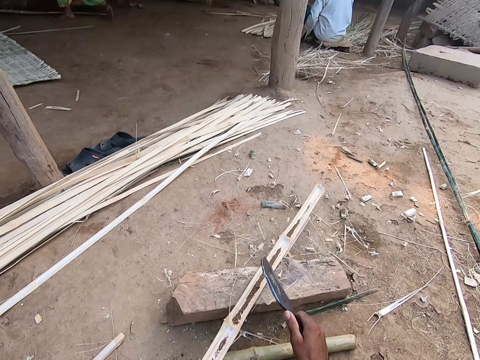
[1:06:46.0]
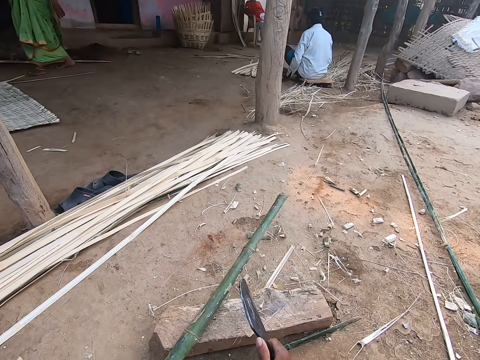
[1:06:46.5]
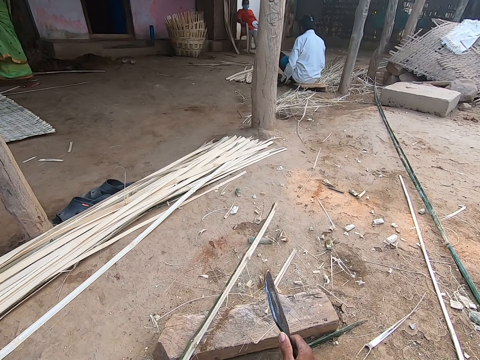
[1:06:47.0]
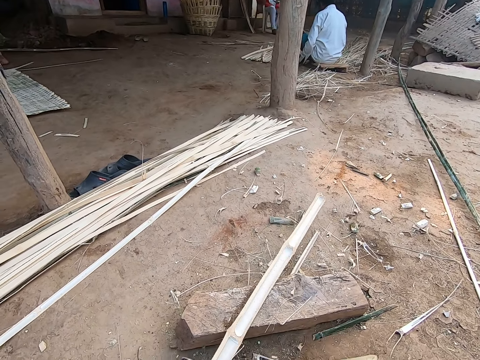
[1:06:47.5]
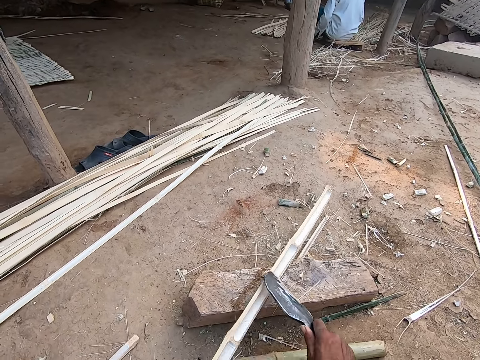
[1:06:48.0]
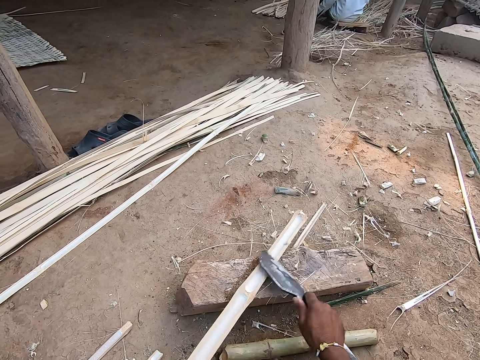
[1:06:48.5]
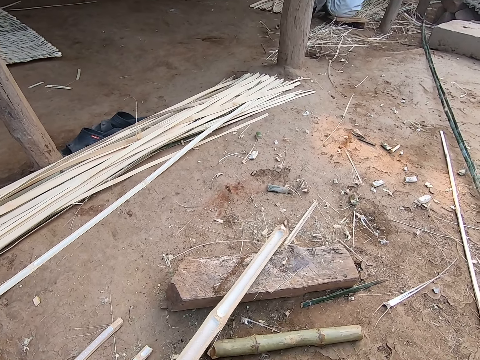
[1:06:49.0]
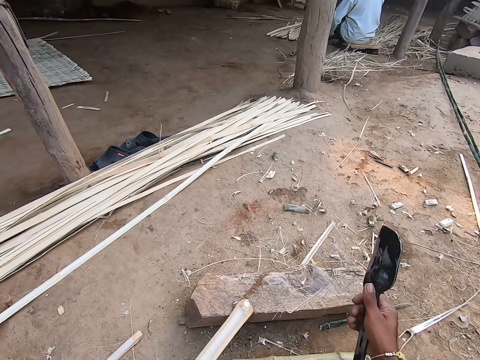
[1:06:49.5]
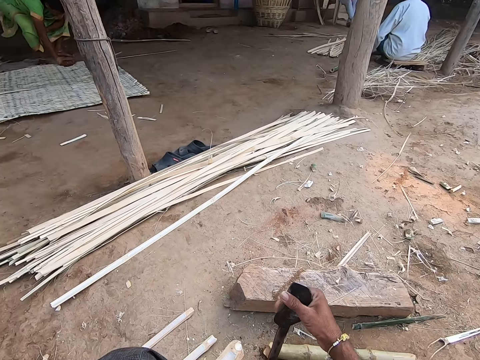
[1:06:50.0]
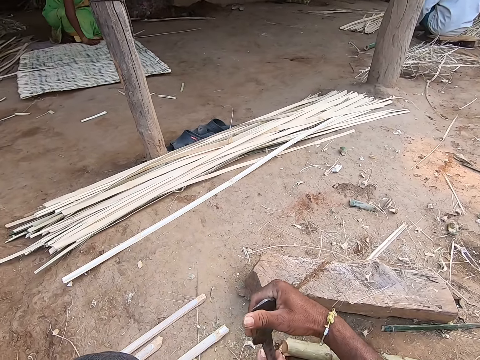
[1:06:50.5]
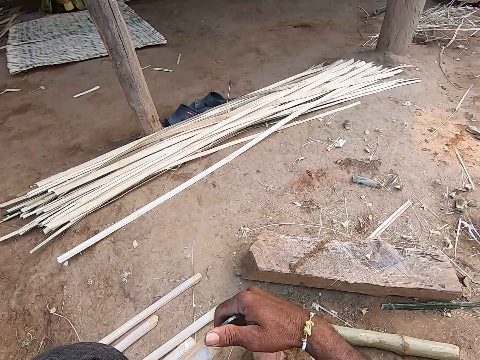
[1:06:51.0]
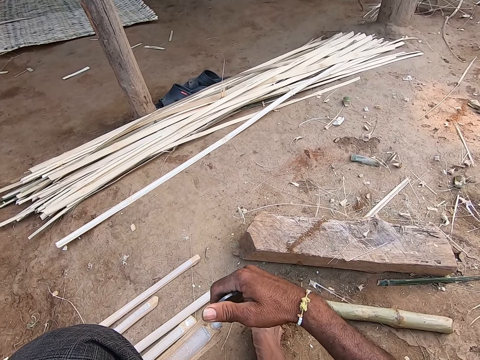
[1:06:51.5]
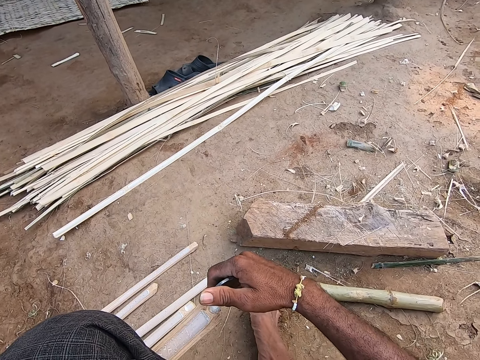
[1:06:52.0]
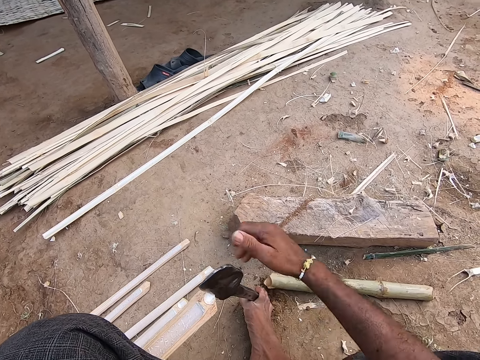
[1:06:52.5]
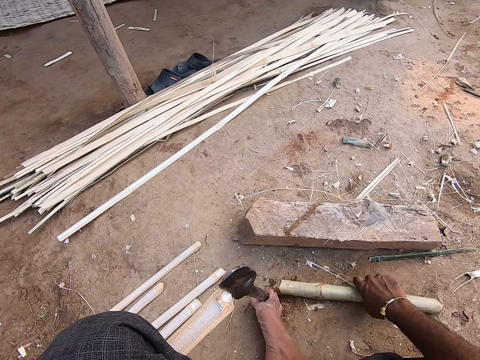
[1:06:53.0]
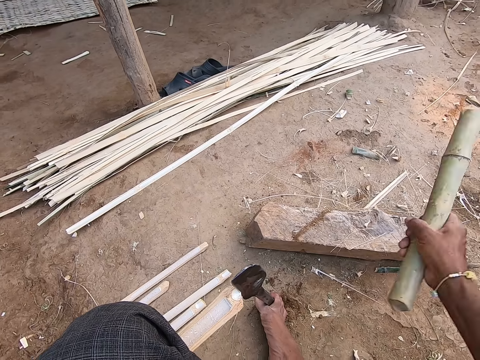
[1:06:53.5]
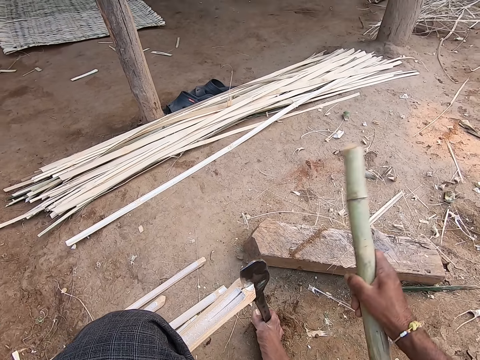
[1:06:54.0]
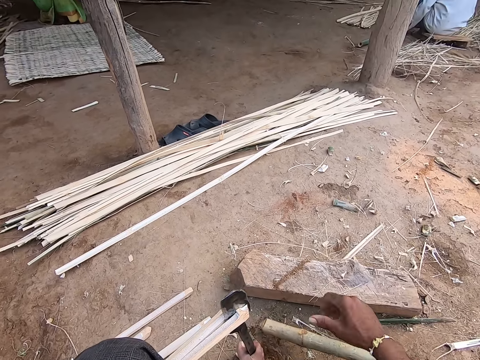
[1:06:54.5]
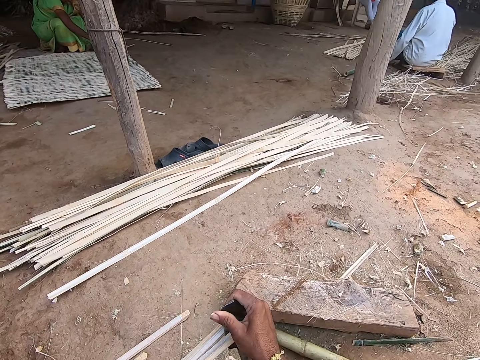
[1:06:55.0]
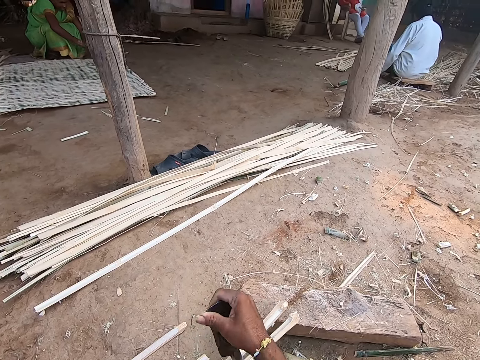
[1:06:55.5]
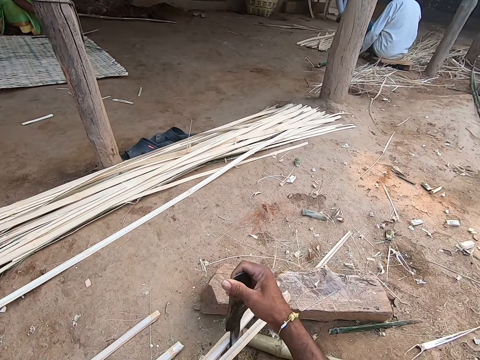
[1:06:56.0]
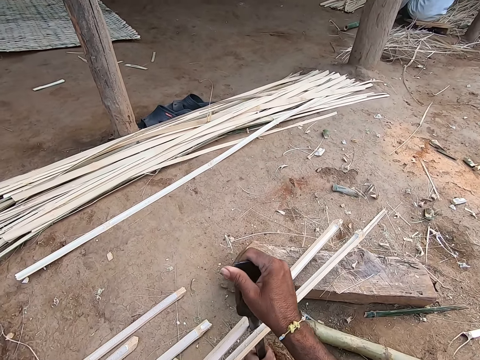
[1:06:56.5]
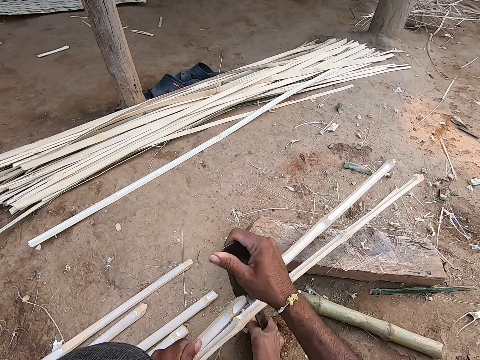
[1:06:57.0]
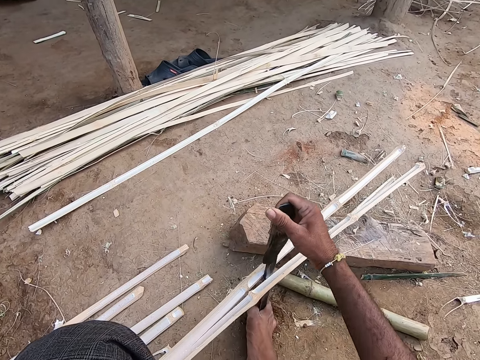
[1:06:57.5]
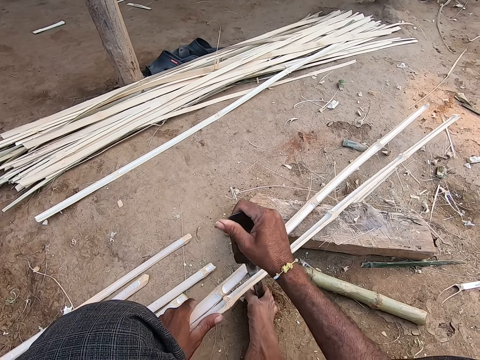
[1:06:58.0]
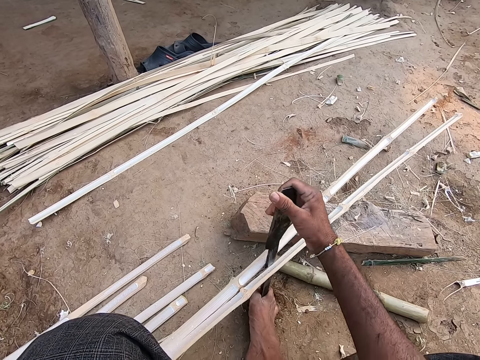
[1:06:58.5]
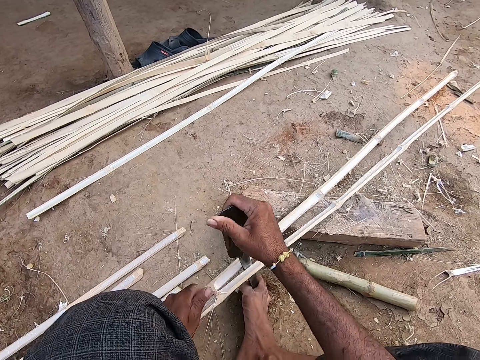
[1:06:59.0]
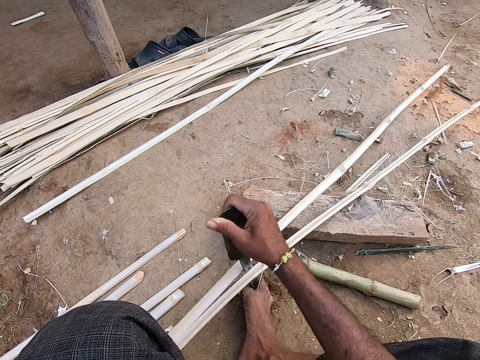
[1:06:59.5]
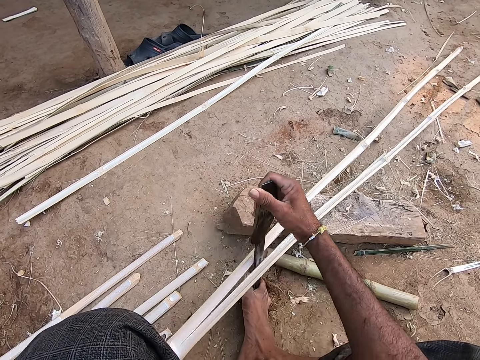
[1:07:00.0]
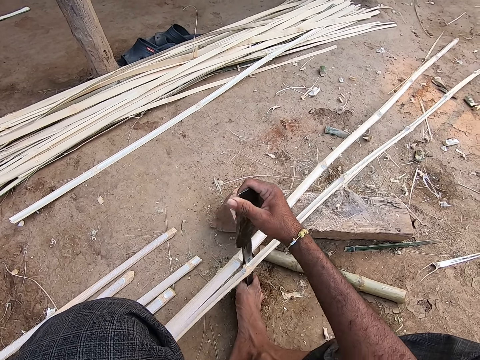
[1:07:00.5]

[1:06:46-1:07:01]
The camera wearer places the knife between his toes. He places the knife on the bamboo strip with his right hand. He hits the knife on the bamboo strip with his right hand. He picks the bamboo from the floor with his right hand. He hits the knife on the bamboo strip with the bamboo in his right hand. He drops the bamboo on the floor with his right hand. He splits the bamboo strip with the knife in his right hand.

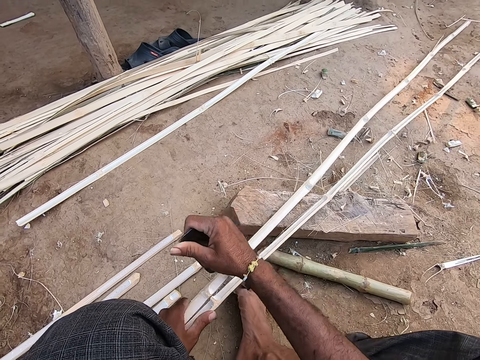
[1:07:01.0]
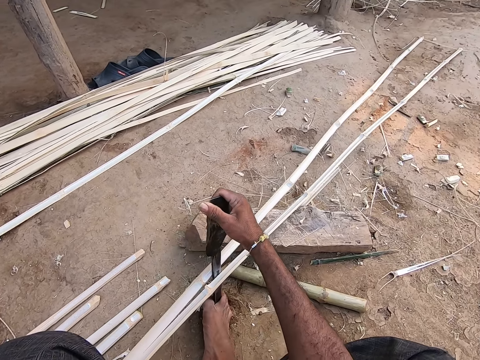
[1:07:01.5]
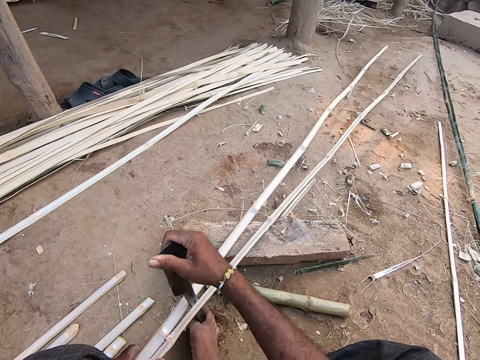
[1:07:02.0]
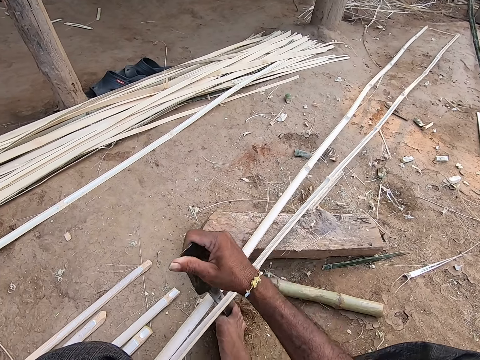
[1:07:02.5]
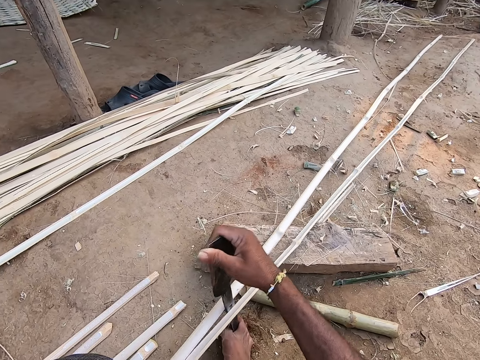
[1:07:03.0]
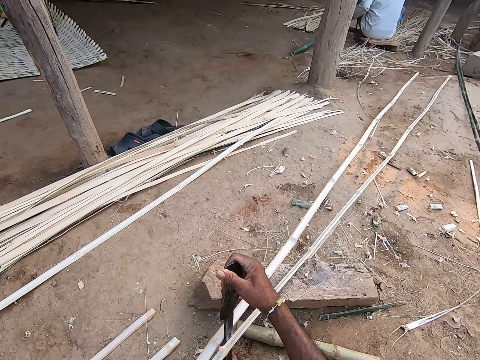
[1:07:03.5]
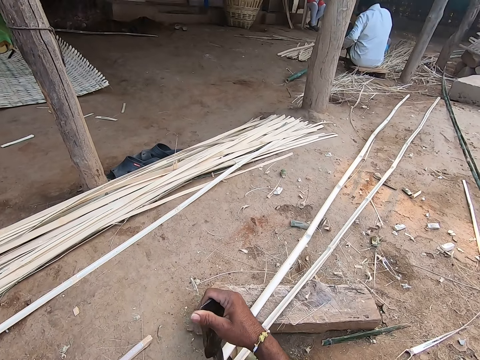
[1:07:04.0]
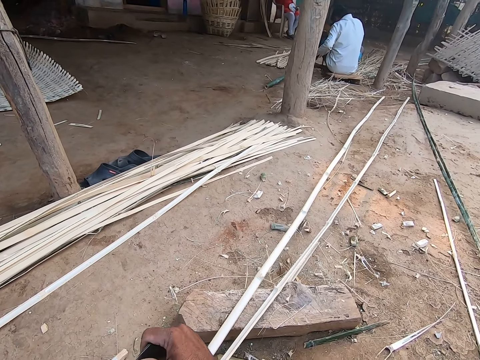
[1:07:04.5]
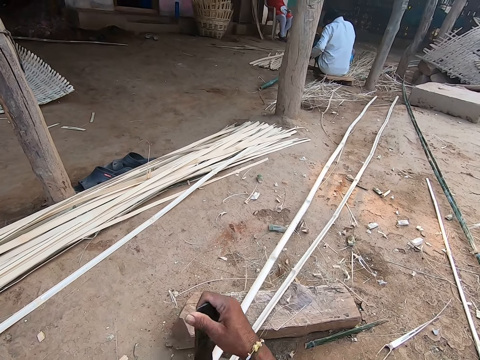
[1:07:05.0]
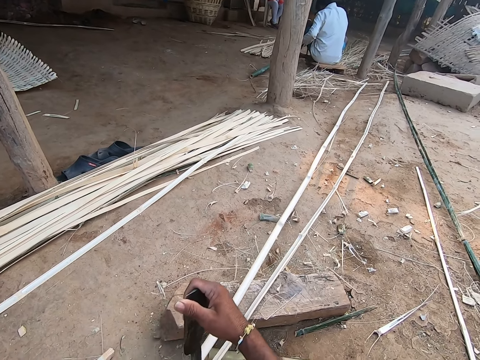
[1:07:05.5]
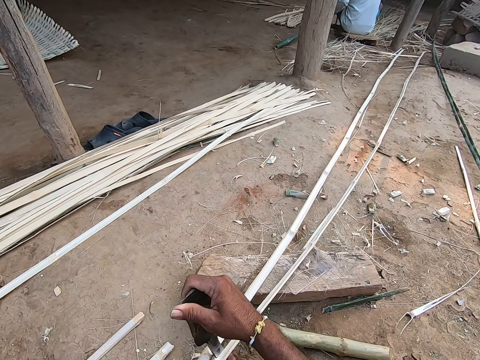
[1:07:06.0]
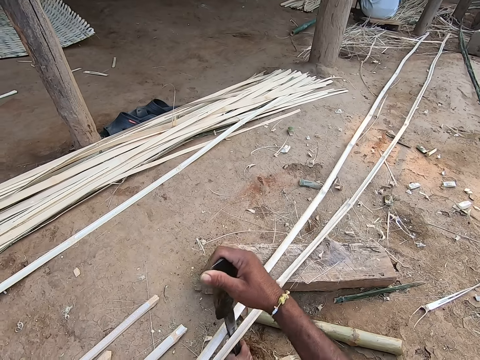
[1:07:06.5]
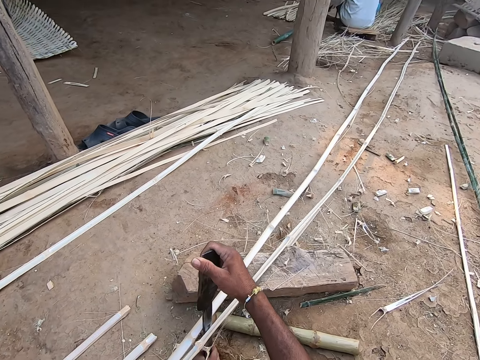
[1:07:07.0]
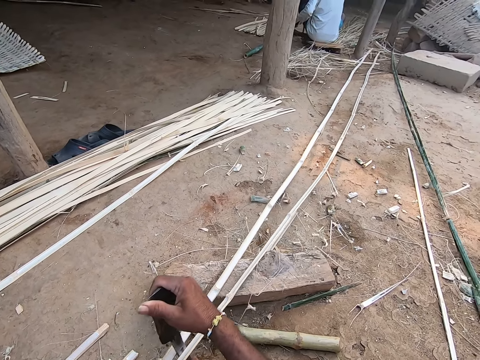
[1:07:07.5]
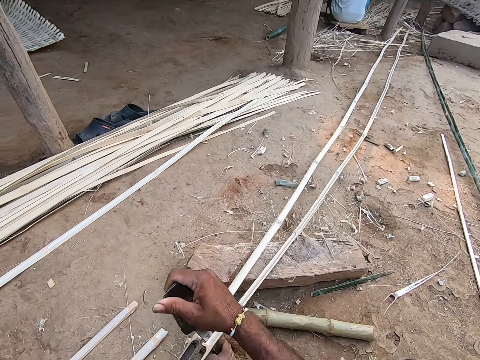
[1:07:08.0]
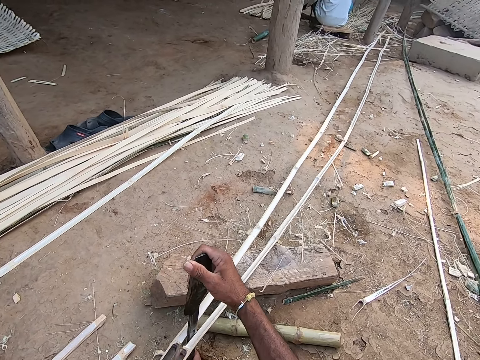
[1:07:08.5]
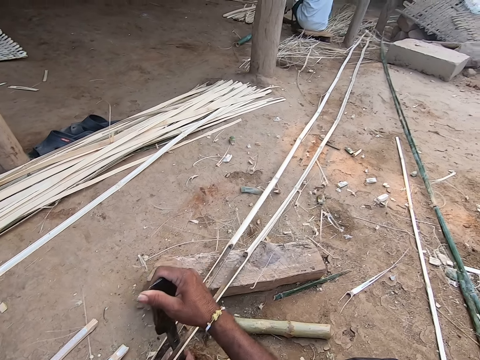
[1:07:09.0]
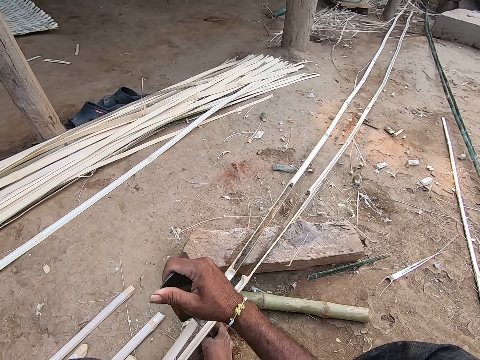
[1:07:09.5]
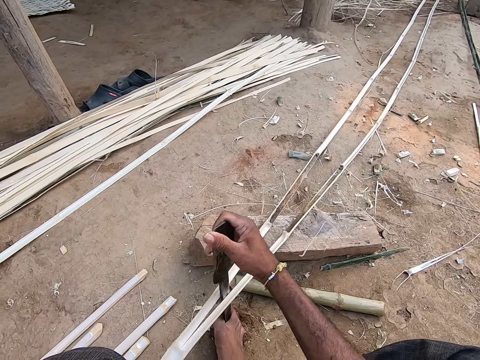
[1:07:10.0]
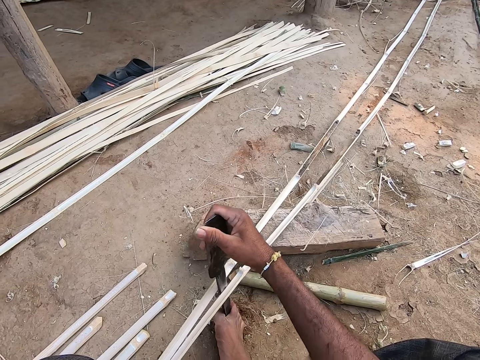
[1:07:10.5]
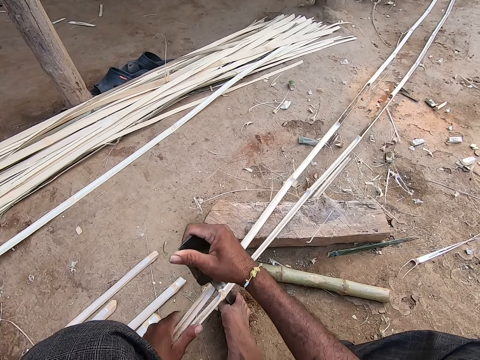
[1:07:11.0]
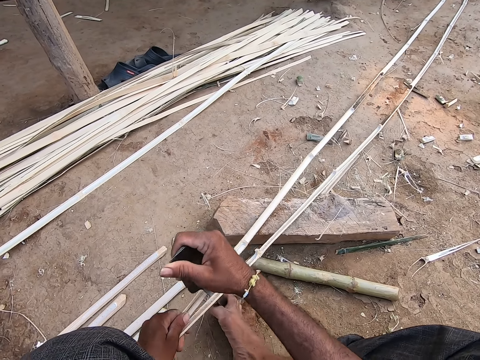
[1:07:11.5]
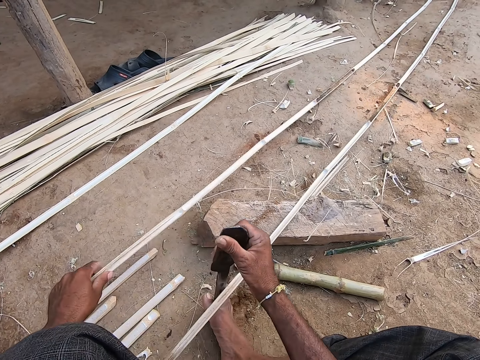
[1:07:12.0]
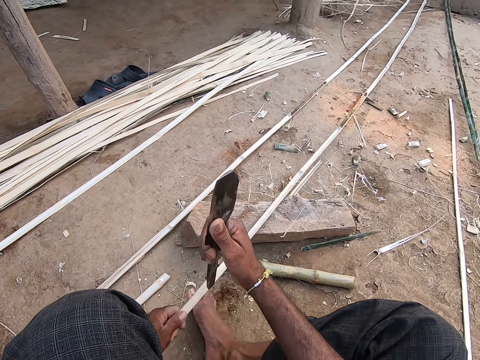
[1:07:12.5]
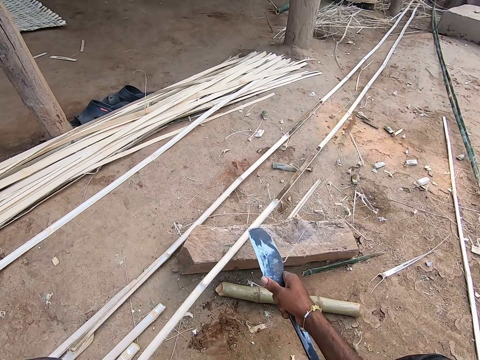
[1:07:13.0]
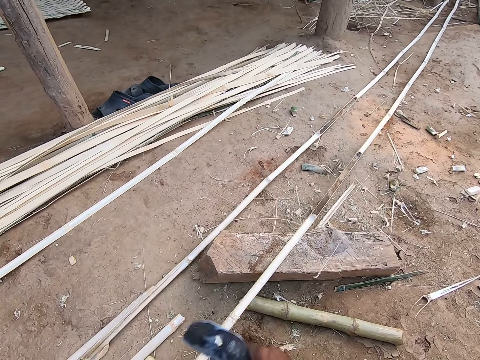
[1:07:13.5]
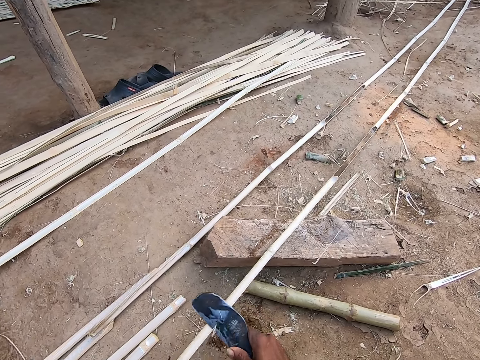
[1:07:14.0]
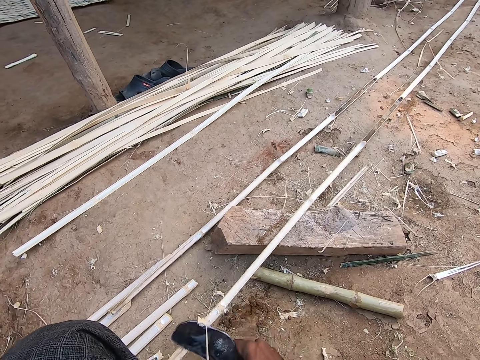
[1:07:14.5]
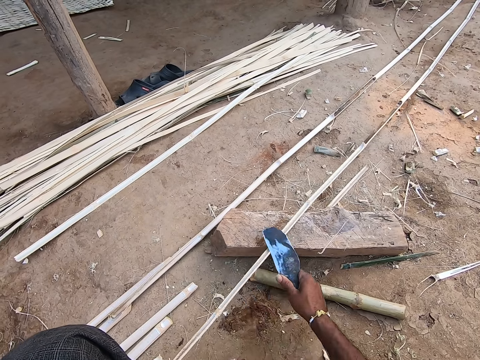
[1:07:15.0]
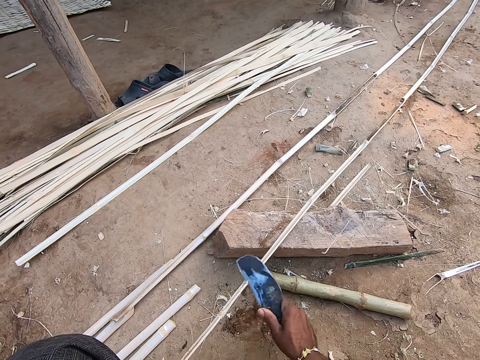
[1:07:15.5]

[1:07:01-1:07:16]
The camera wearer converses with the woman. He drops a bamboo strip on the floor with his left hand. He holds the bamboo strip on the plank with his left hand. He scrapes the bamboo strip with the knife in his right hand.
